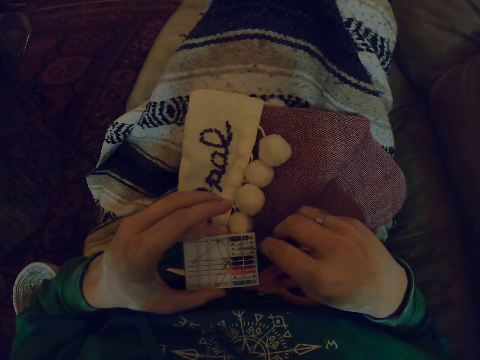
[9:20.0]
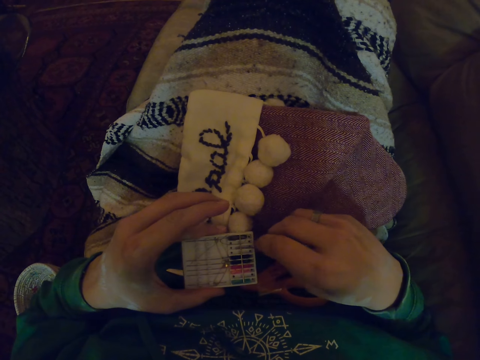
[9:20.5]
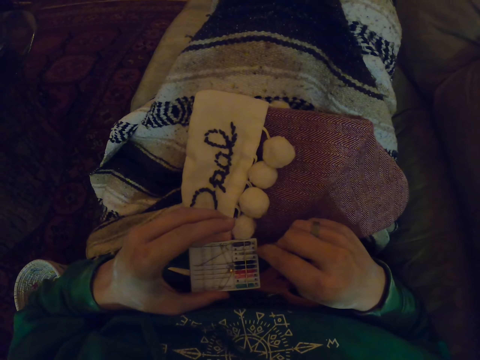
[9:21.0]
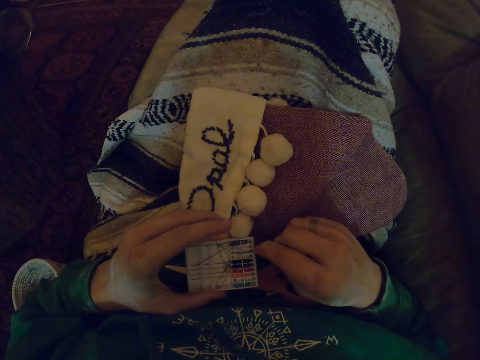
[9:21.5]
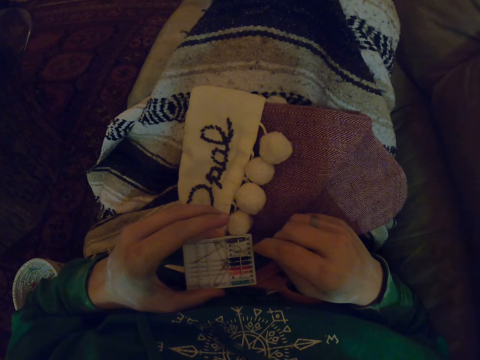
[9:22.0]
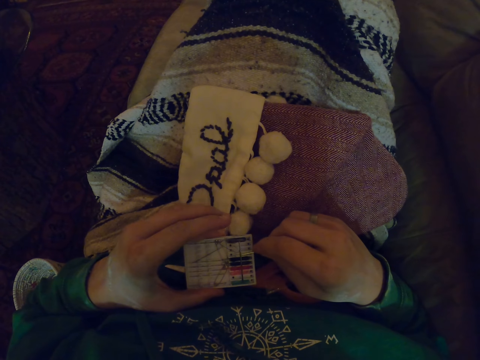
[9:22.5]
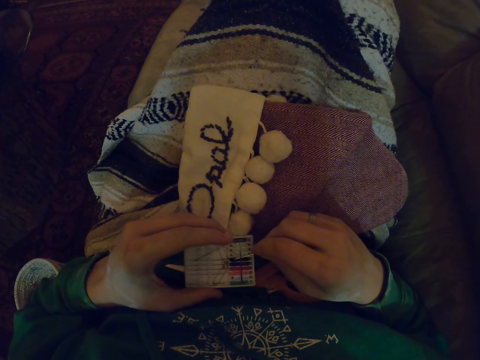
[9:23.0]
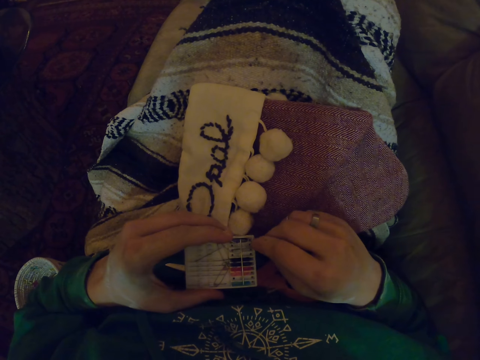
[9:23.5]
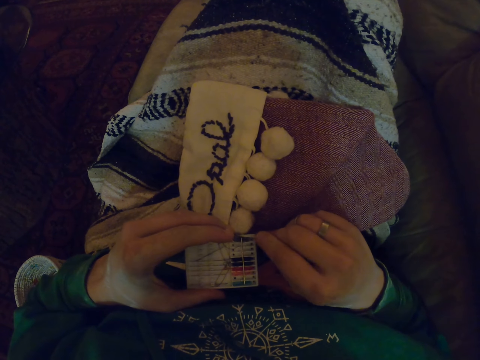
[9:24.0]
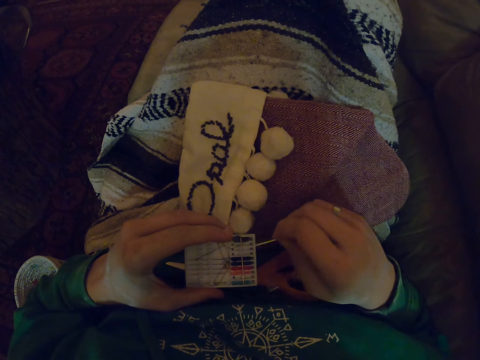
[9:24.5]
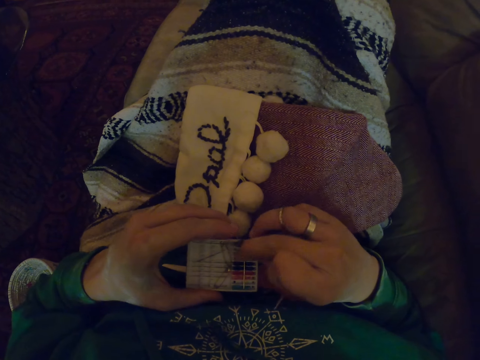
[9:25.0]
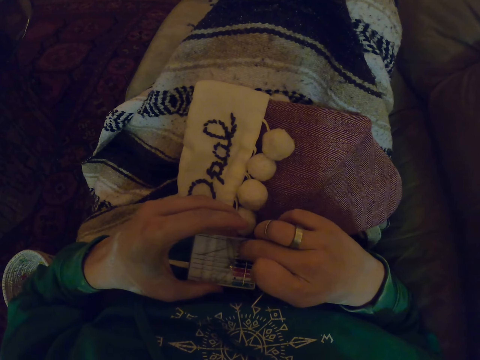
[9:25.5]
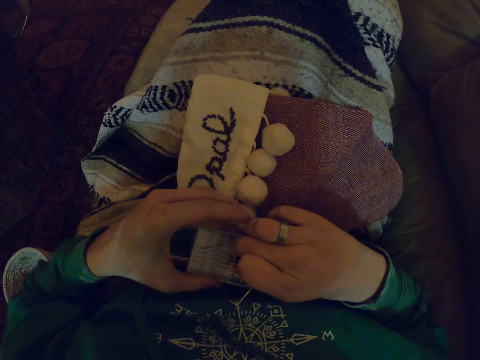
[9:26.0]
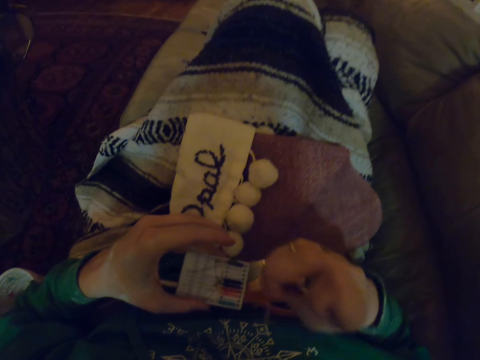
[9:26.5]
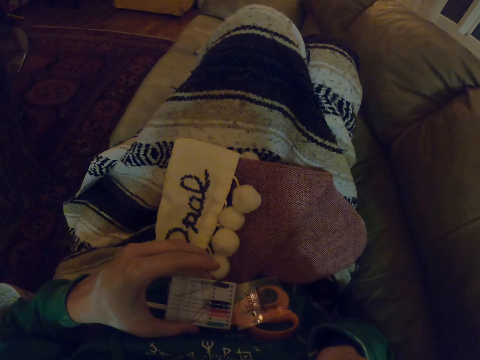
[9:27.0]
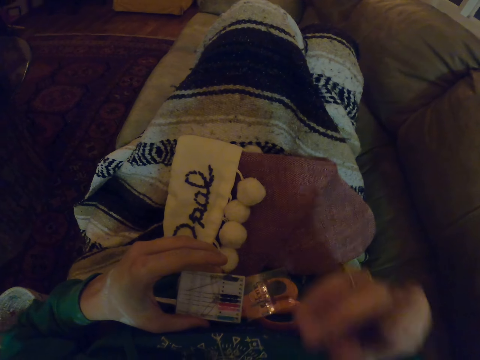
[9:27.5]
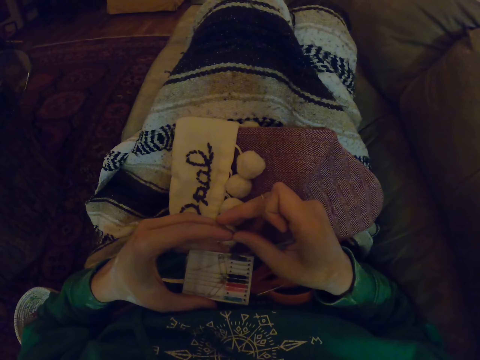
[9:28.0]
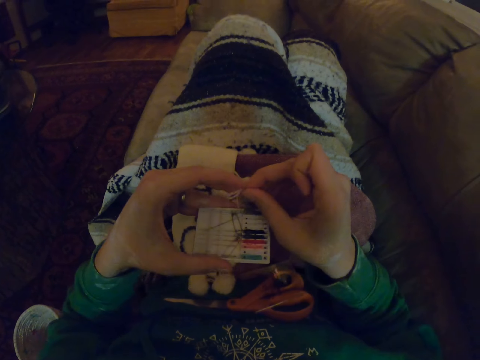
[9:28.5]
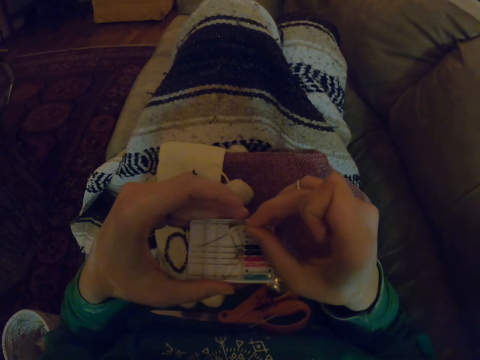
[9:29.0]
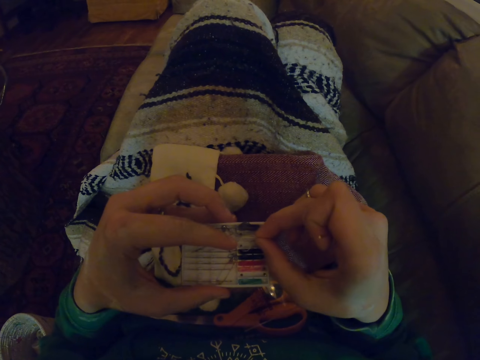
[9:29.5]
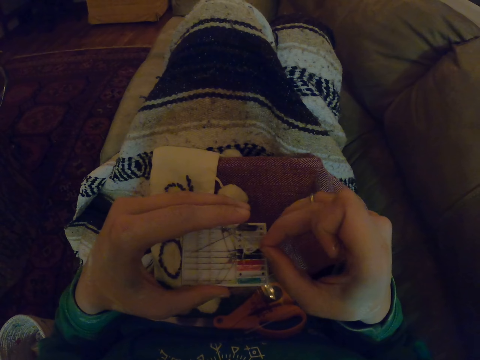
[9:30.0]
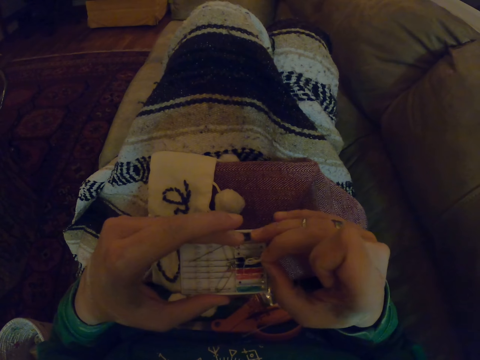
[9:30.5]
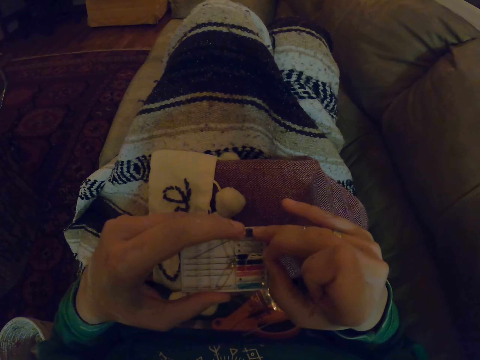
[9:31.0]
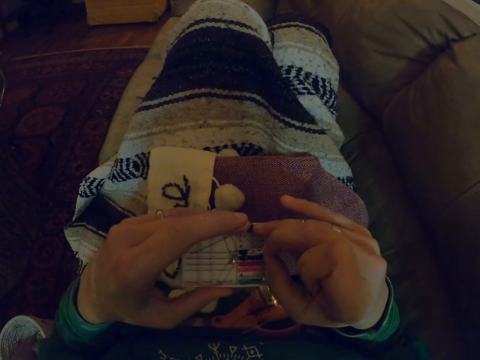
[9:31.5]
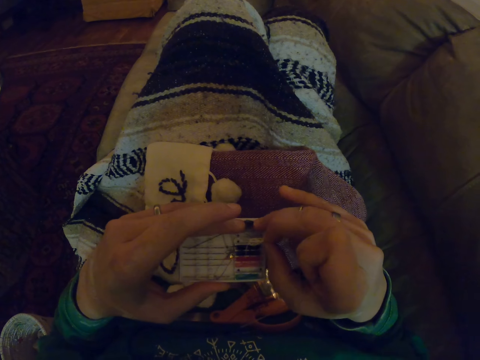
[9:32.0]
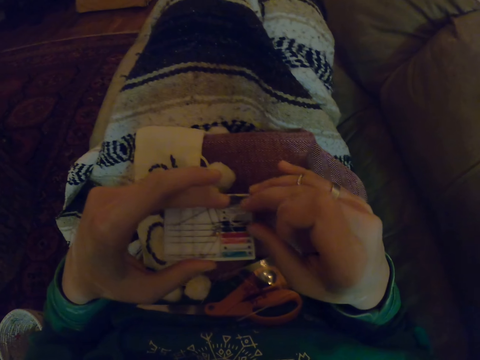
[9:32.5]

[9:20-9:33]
The camera wearer aligns the needle. They put the thread in the box.

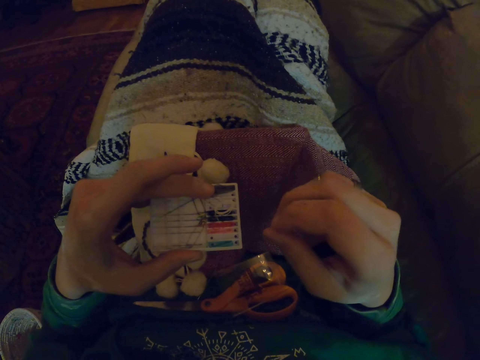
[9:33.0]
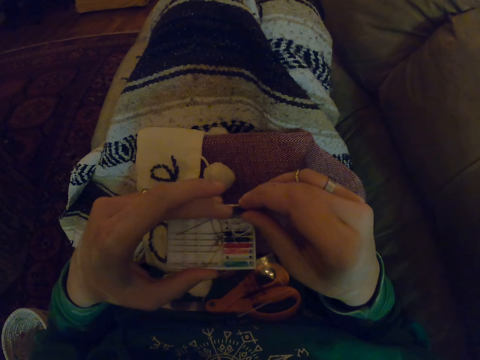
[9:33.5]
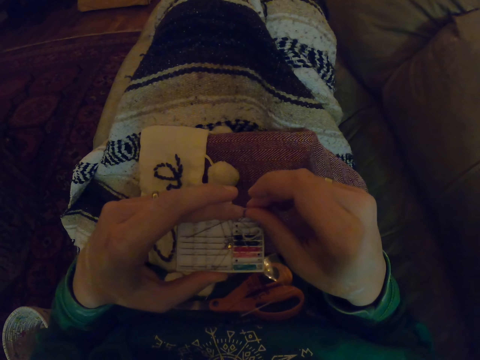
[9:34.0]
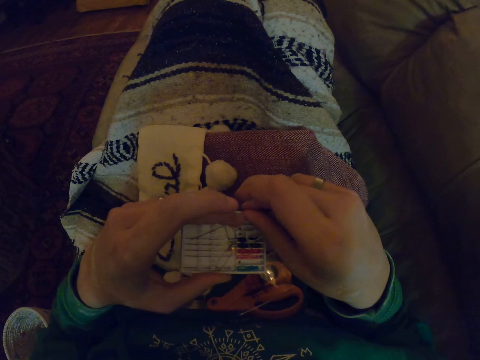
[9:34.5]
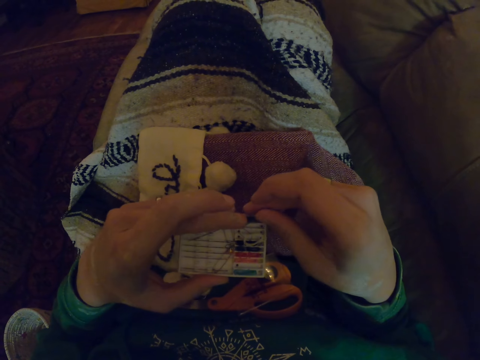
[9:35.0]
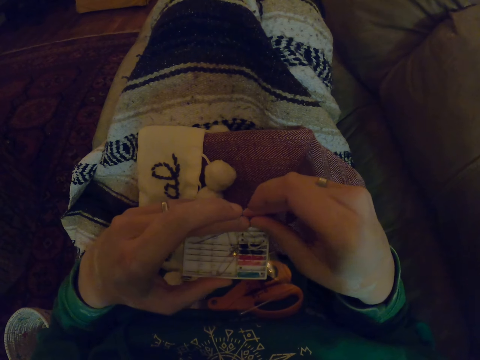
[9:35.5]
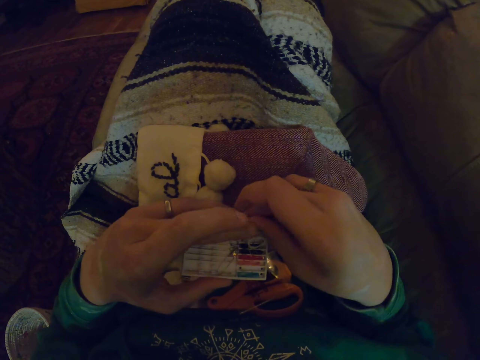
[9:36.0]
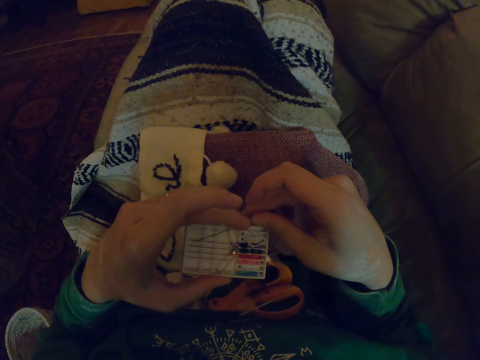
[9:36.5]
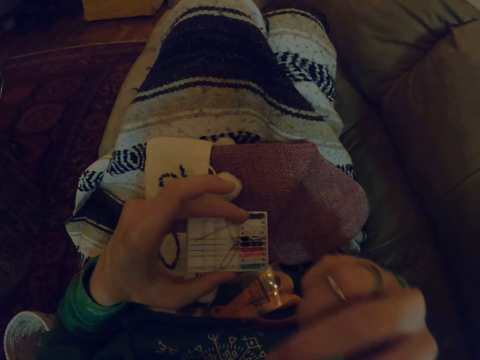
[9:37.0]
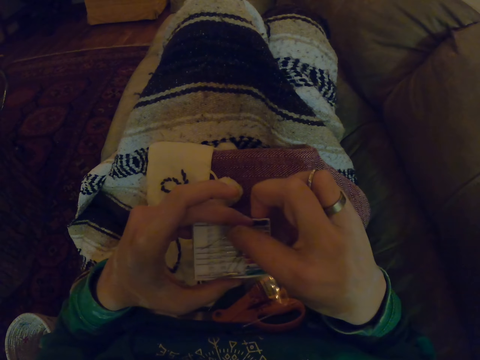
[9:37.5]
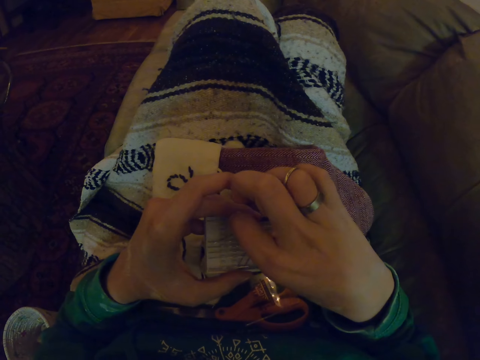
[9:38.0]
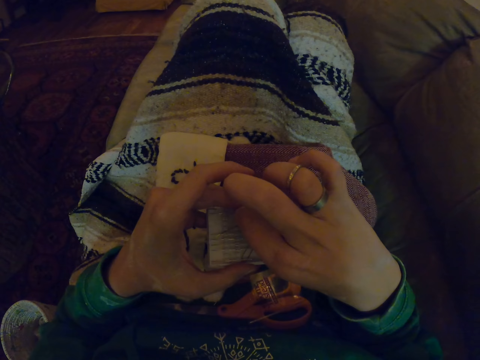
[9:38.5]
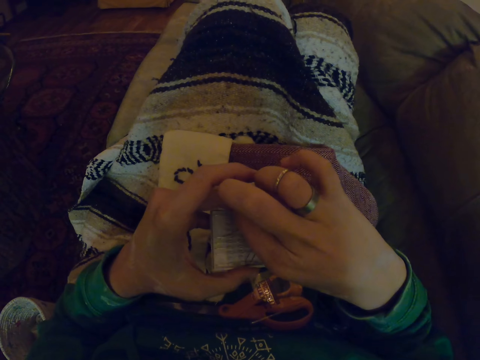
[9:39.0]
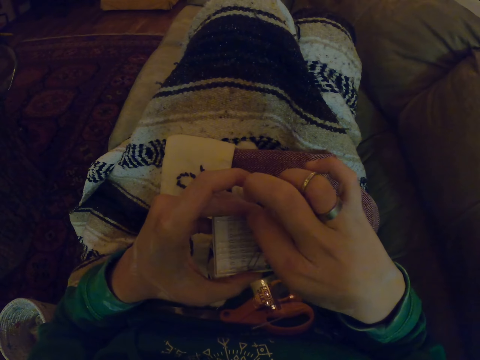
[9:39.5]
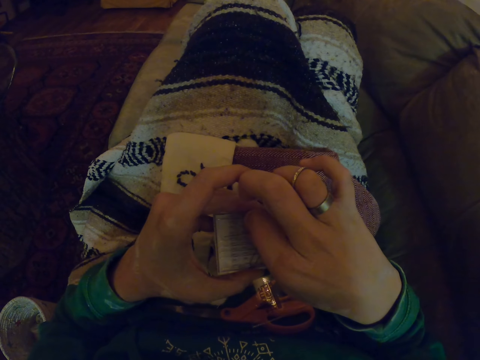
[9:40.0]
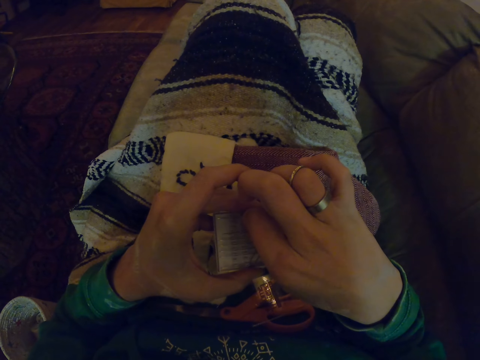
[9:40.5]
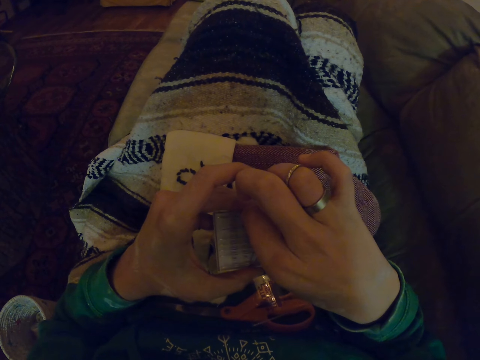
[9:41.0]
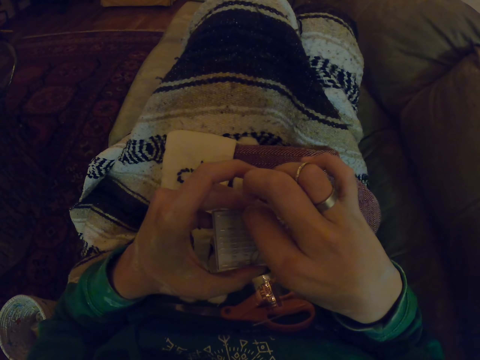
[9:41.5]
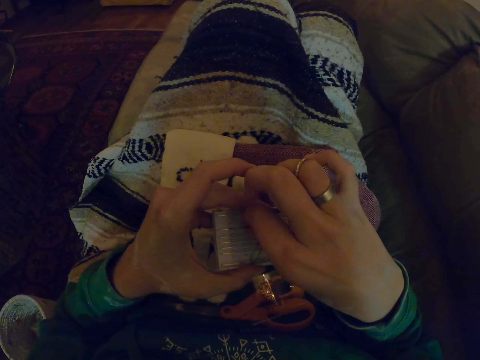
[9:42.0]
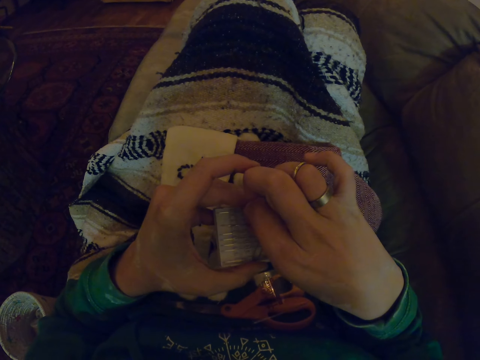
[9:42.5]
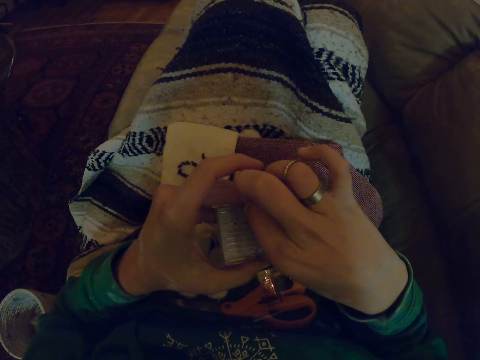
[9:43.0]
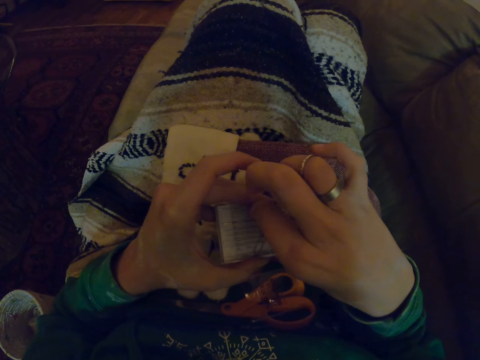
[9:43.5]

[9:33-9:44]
The camera wearer picks up the thread. They align the needles.

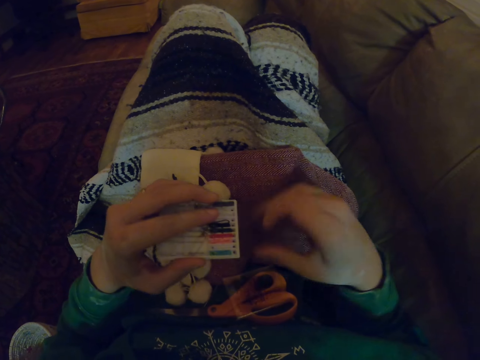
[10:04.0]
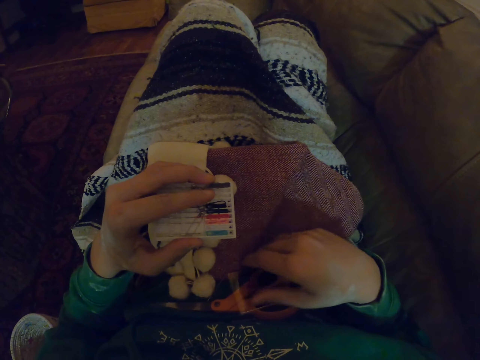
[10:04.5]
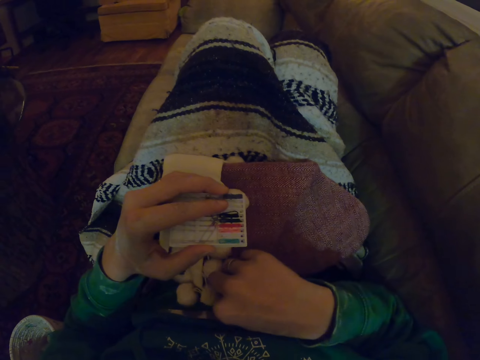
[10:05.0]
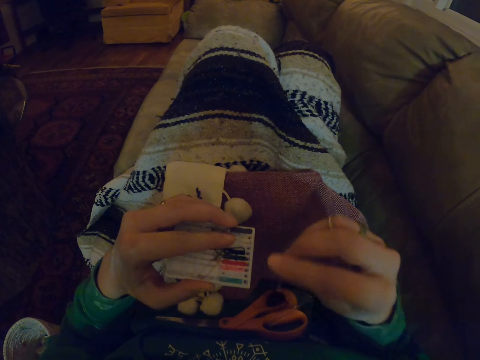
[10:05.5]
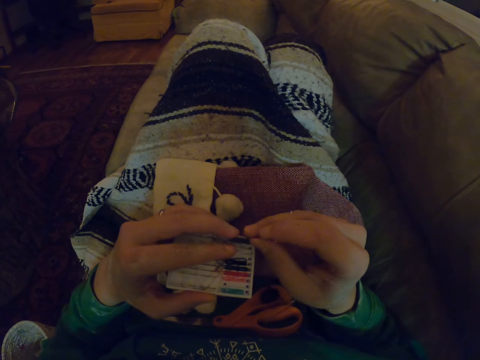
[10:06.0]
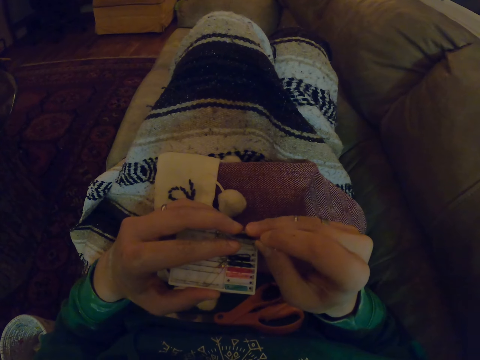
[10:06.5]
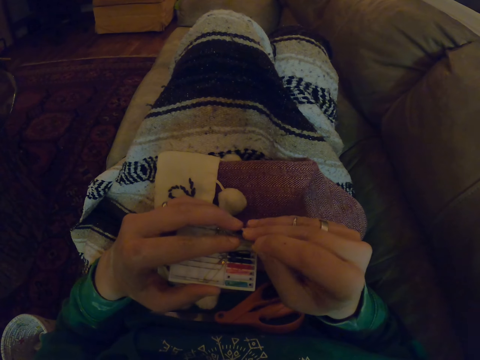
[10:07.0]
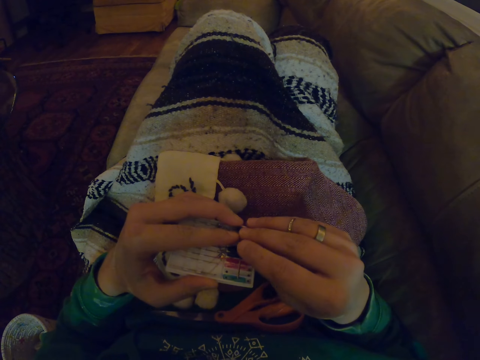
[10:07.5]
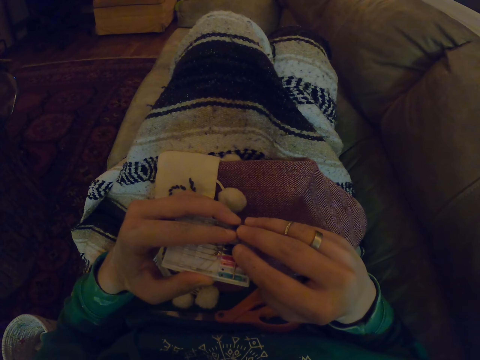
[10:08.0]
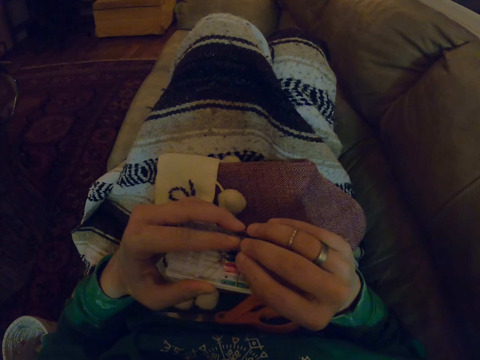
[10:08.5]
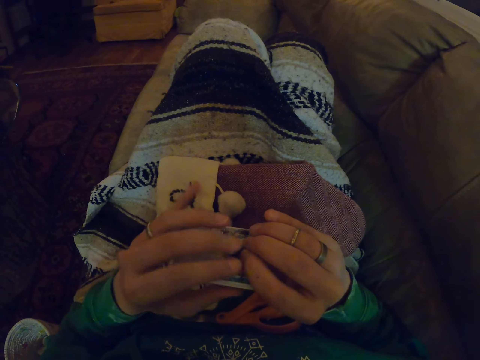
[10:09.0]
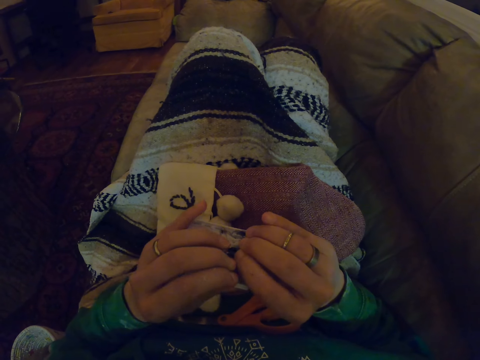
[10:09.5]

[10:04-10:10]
The camera wearer picks up the needle.
